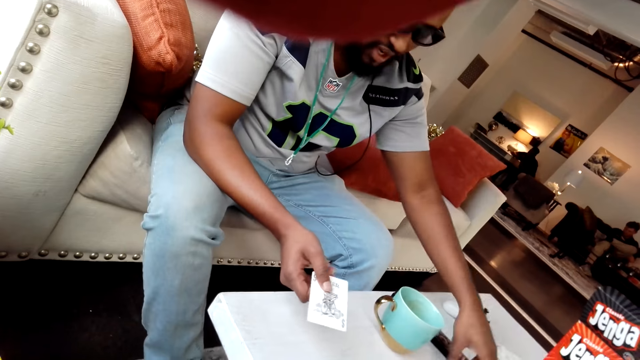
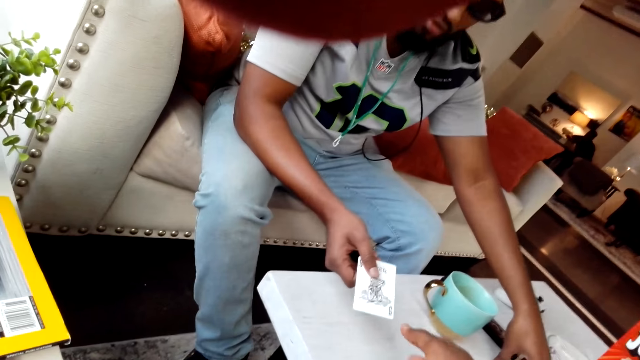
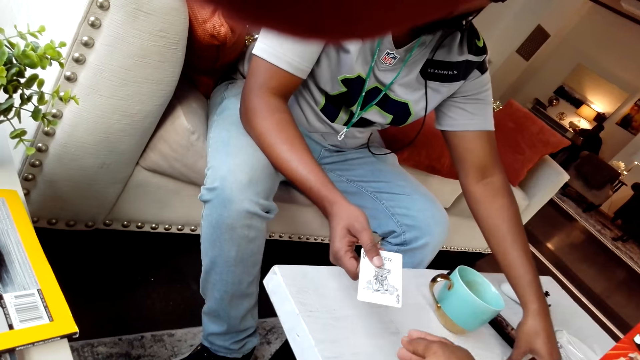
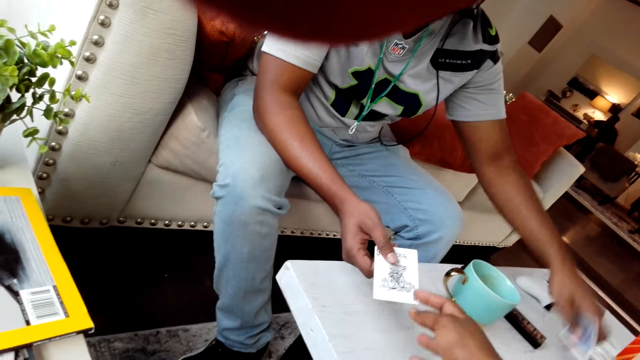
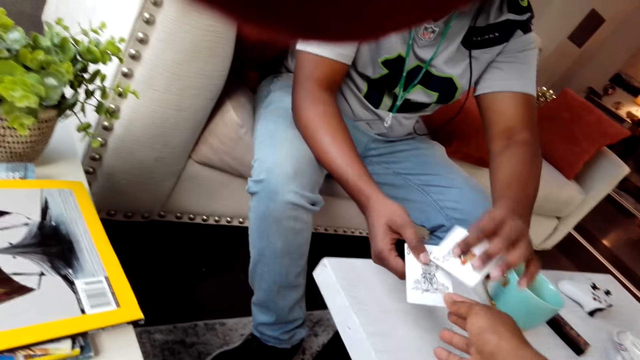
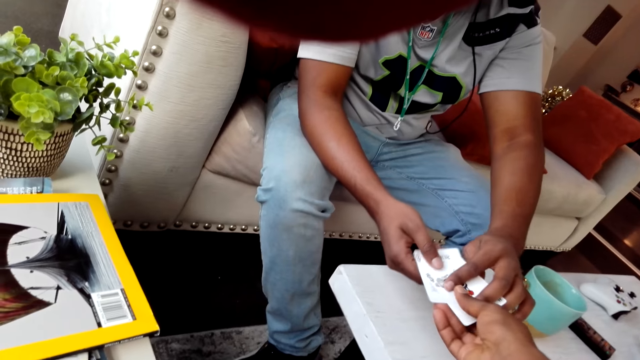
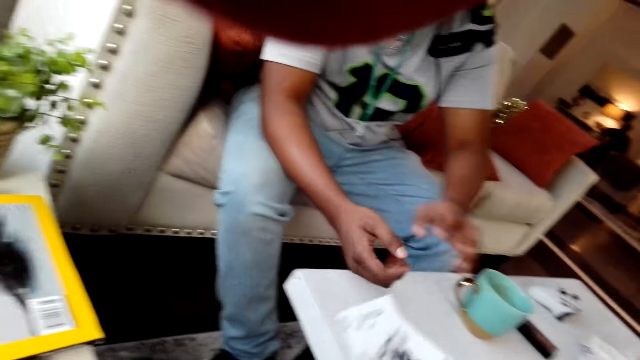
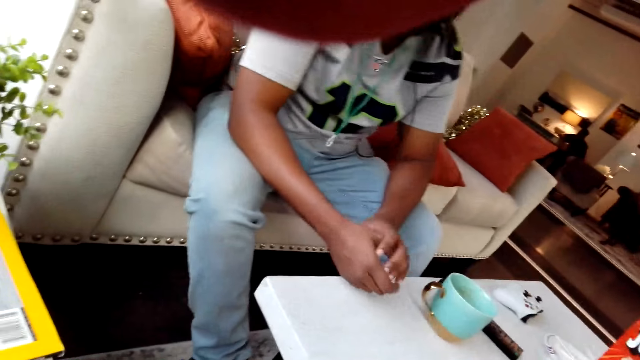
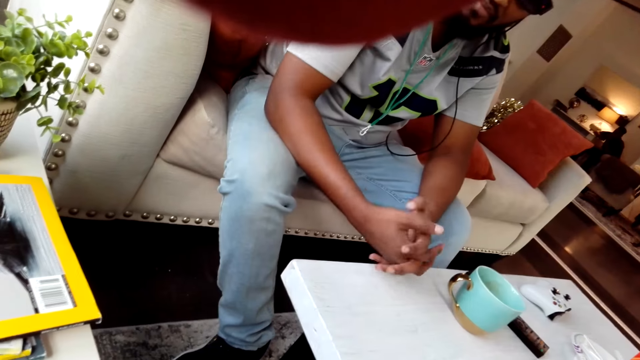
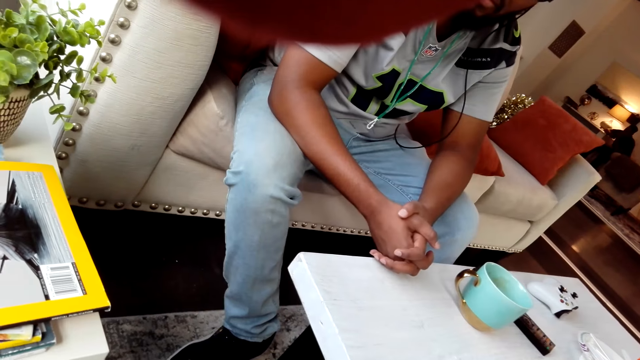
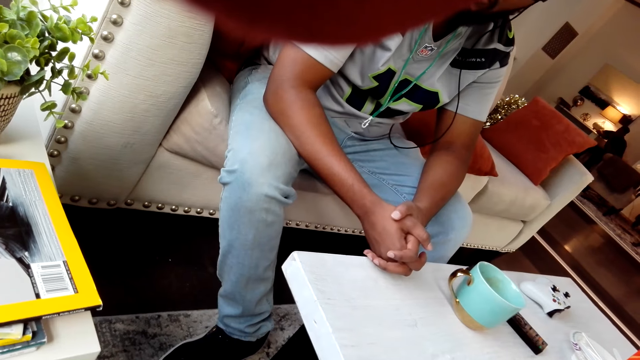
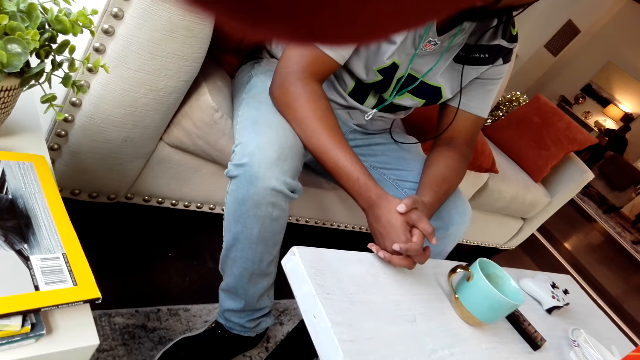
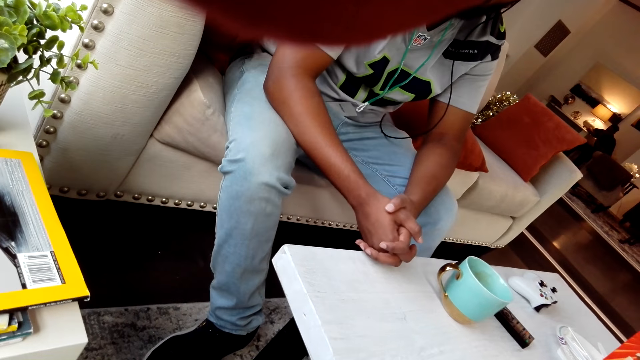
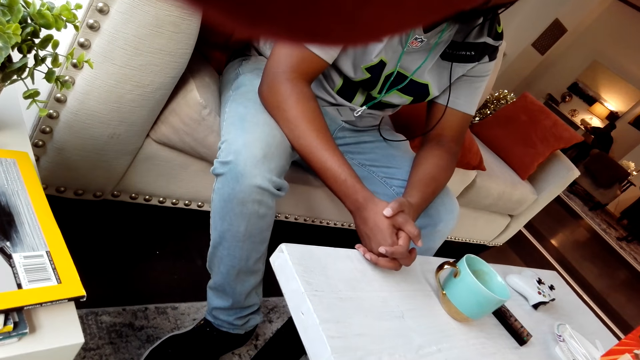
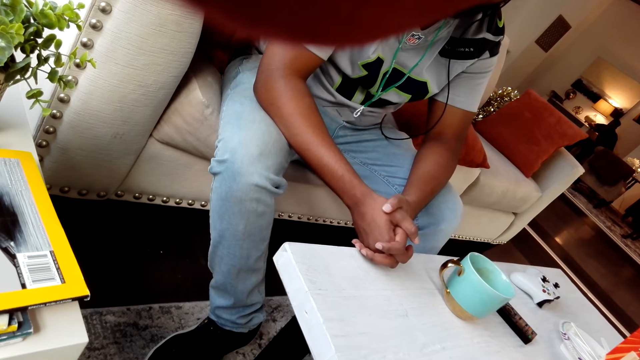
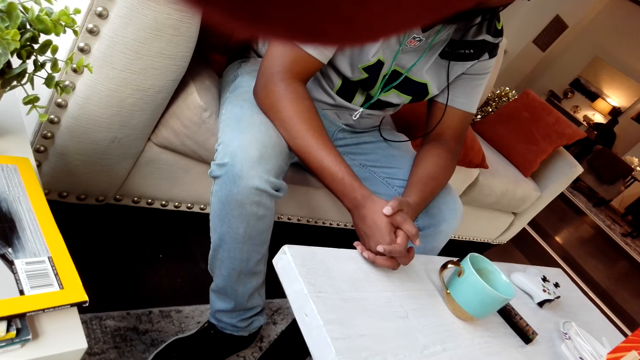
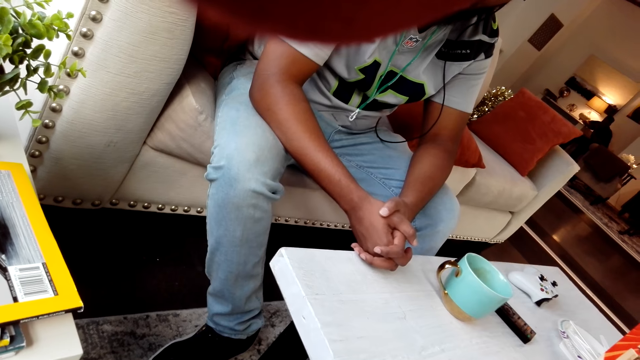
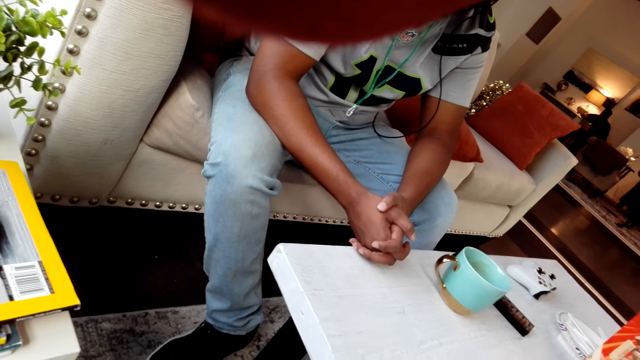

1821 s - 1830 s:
A person touches playing cards, shows a card to the camera wearer, and hands the cards to the camera wearer. The person puts hands together and talks to the camera wearer.

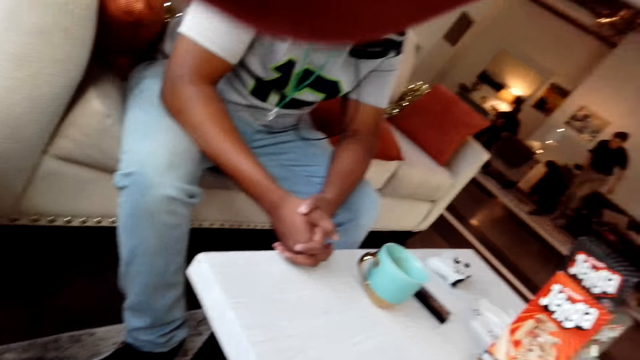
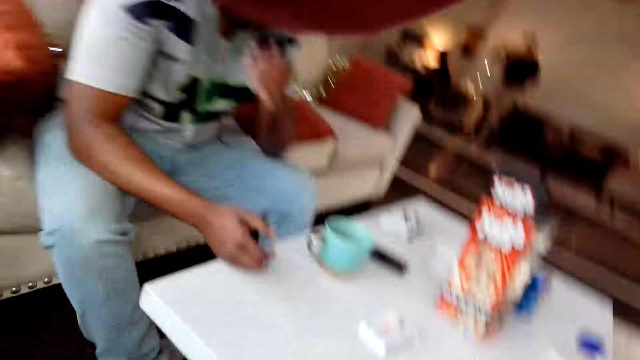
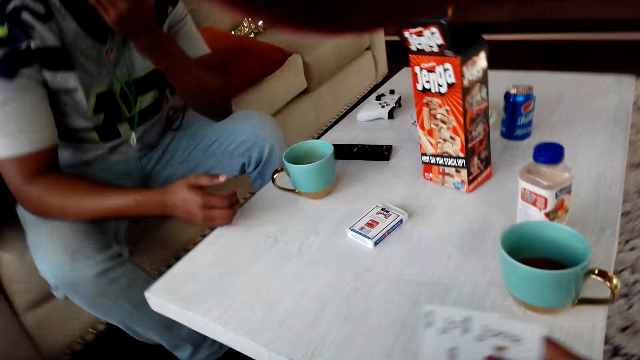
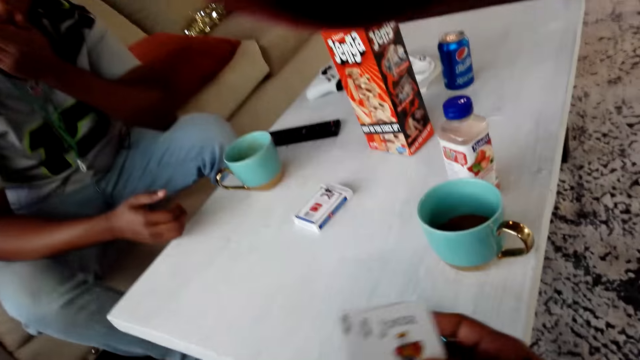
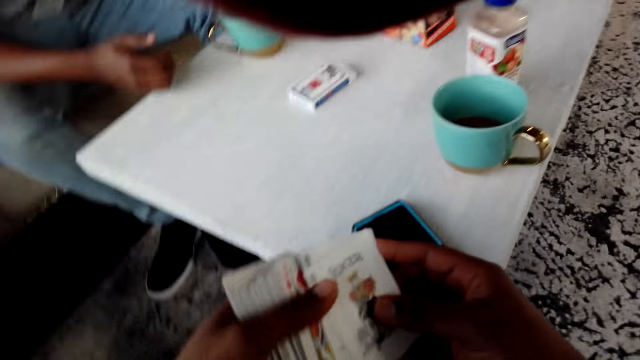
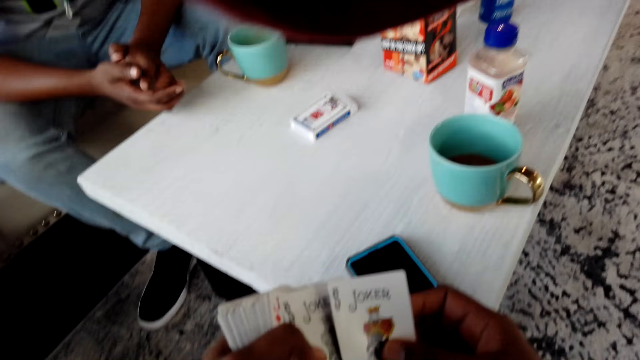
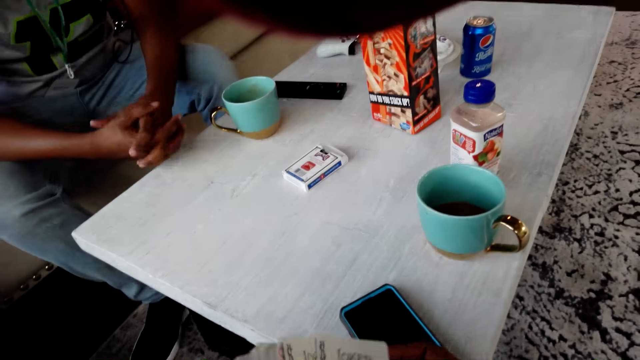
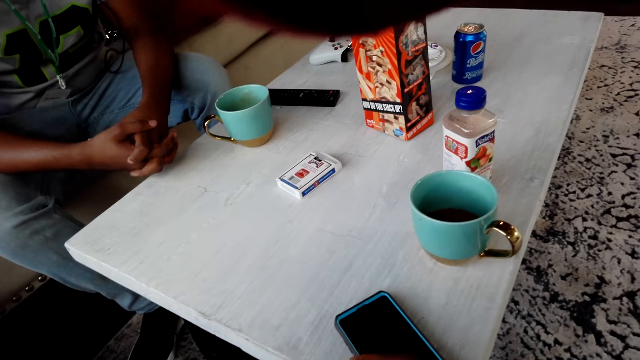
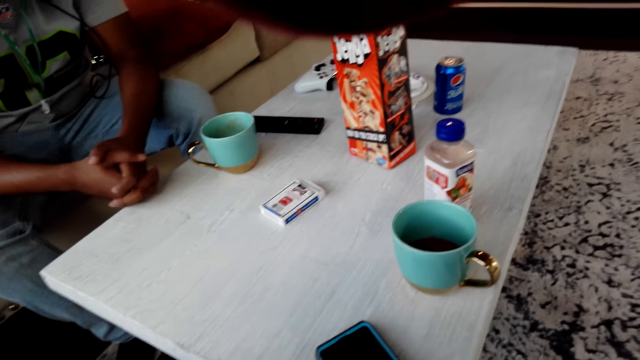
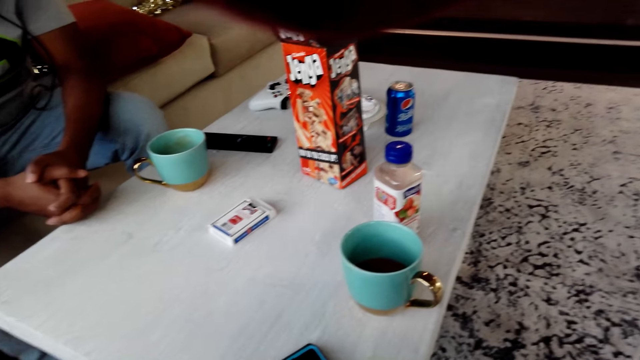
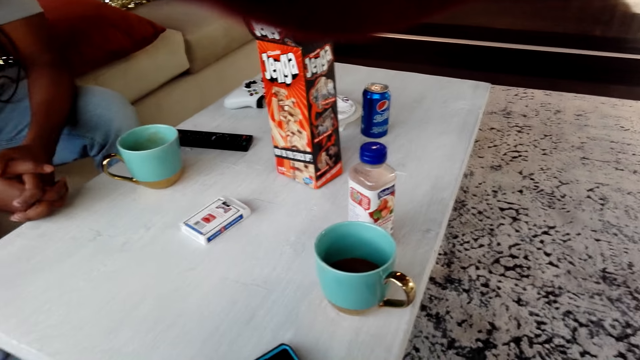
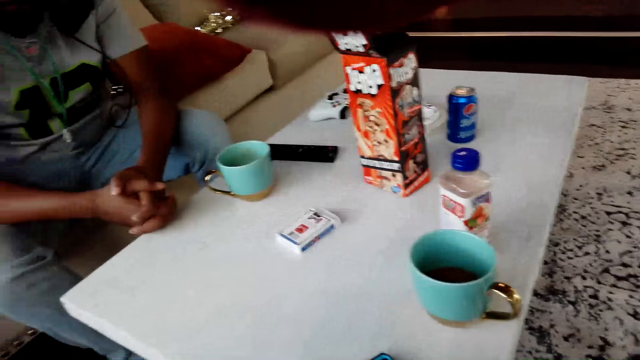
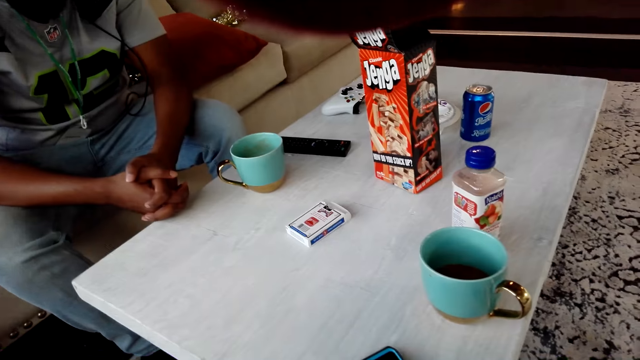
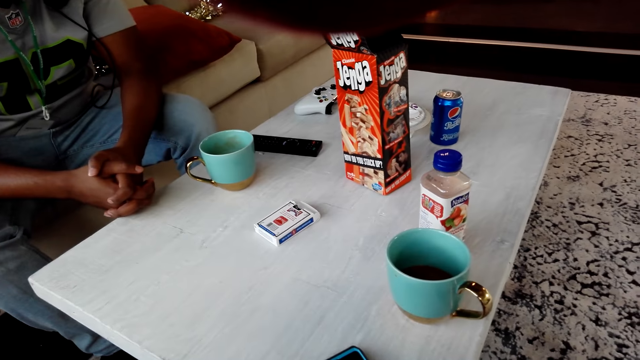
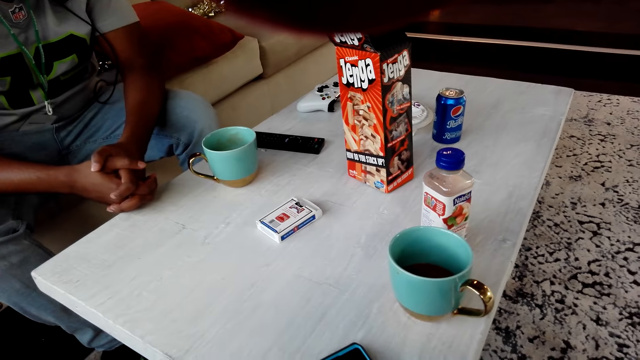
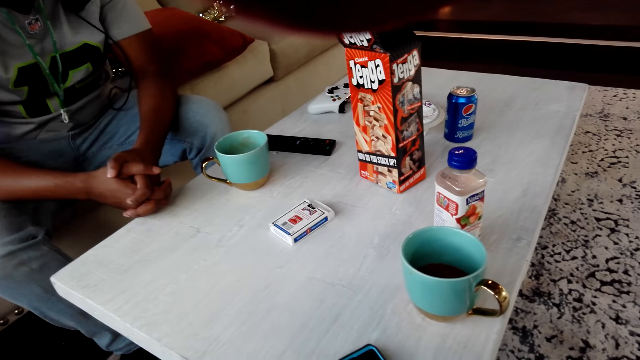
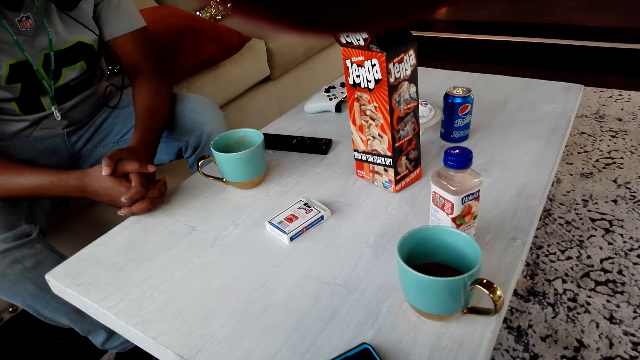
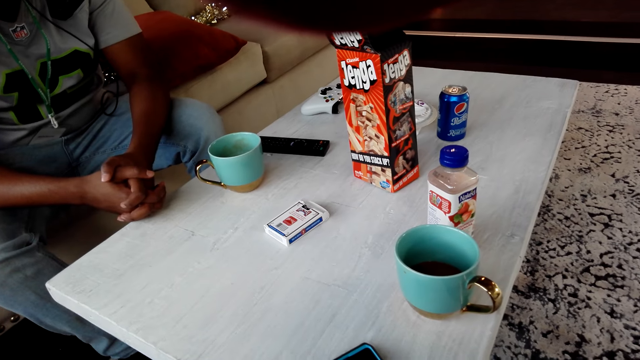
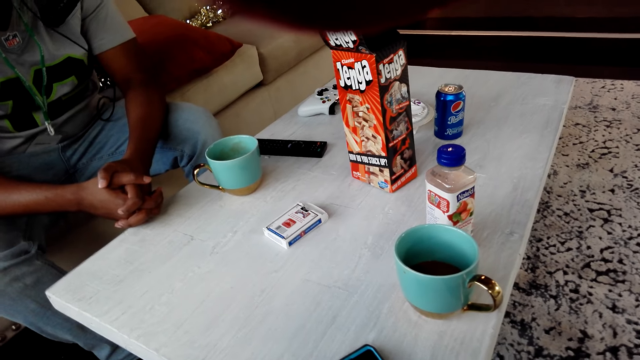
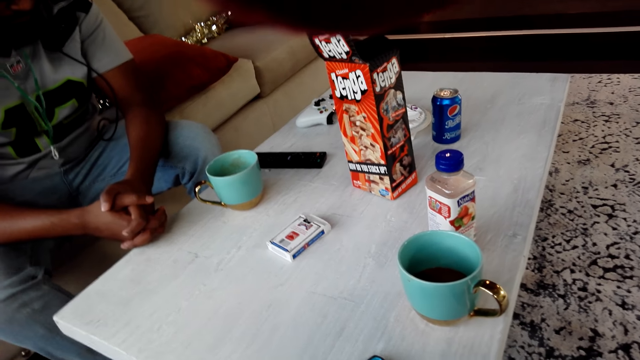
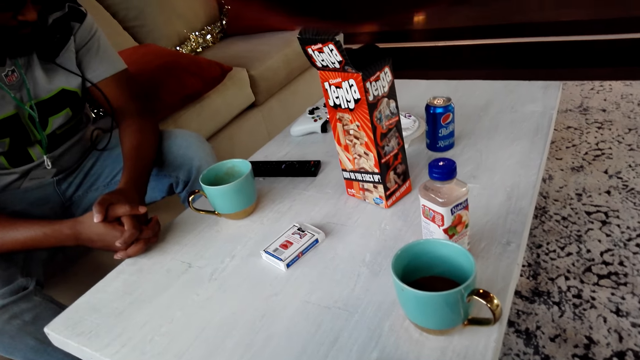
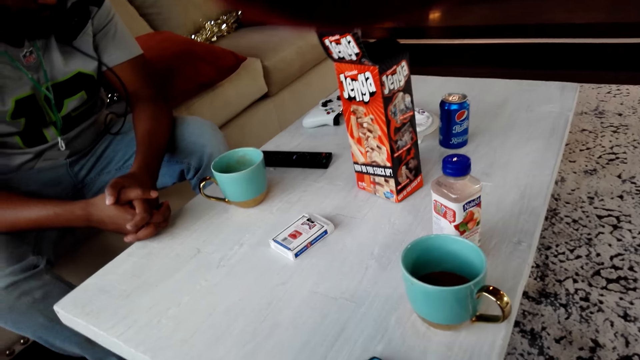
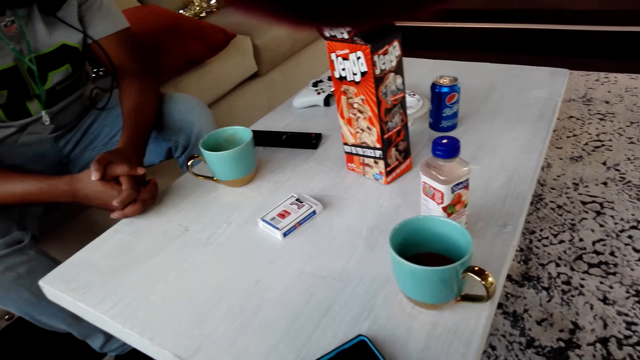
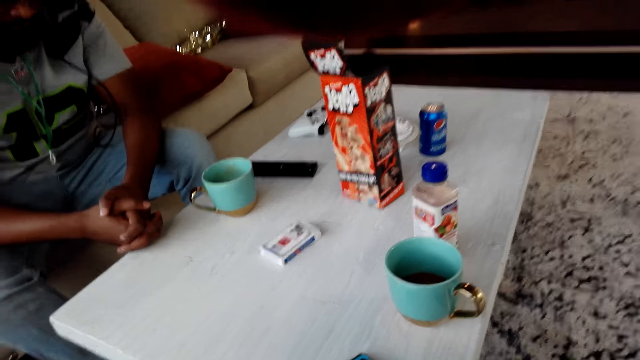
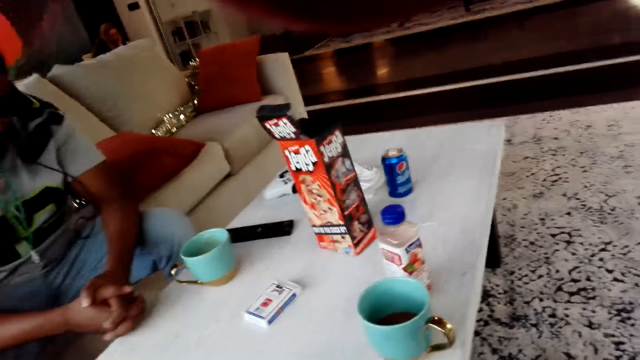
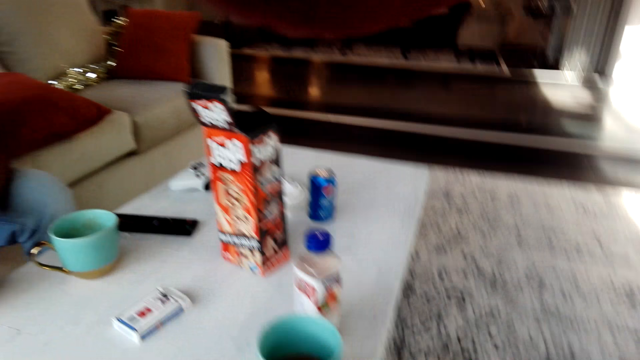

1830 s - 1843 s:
A person raises a hand up. The camera wearer reshuffles cards. They touch the playing cards.
